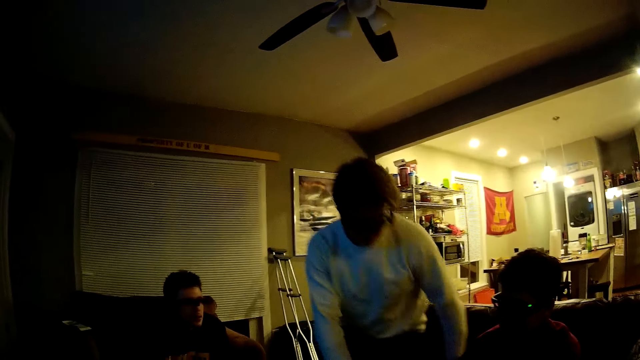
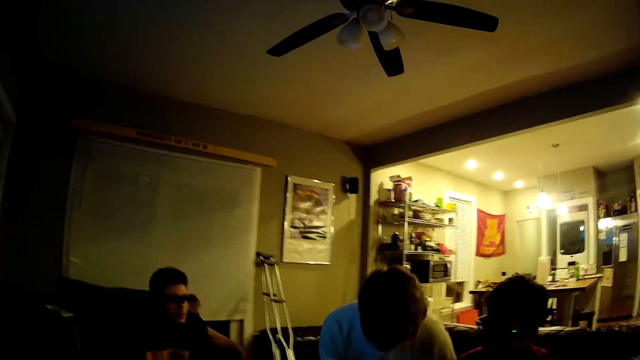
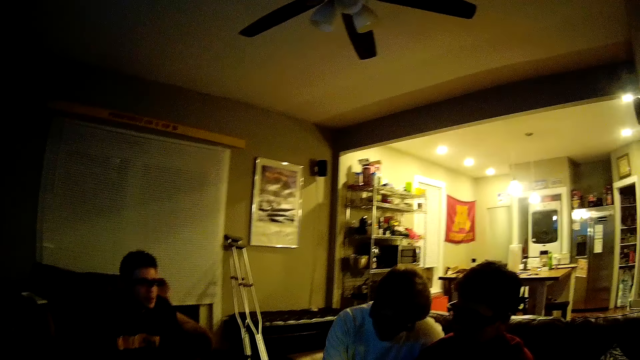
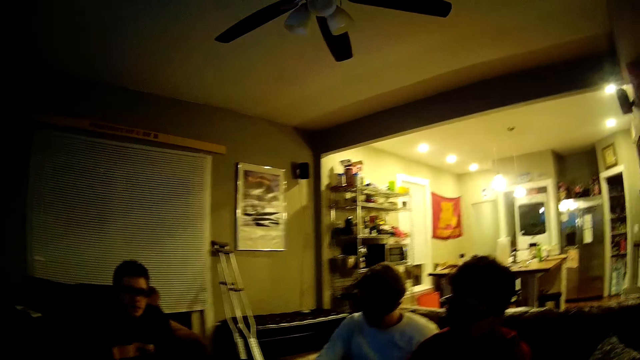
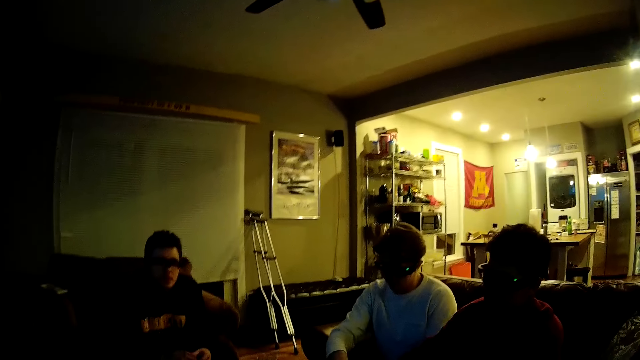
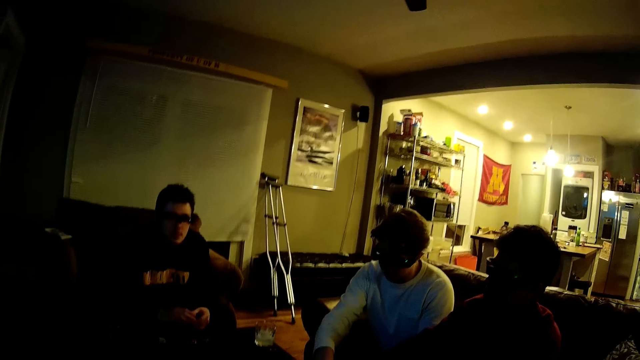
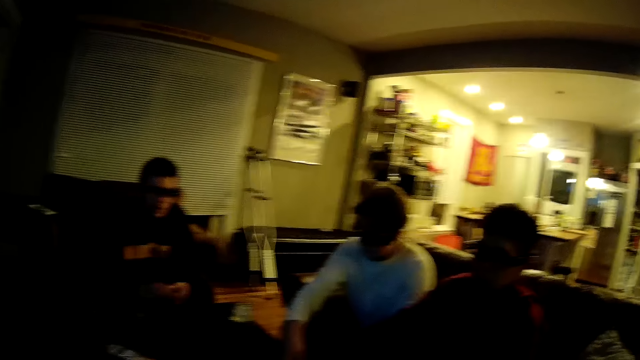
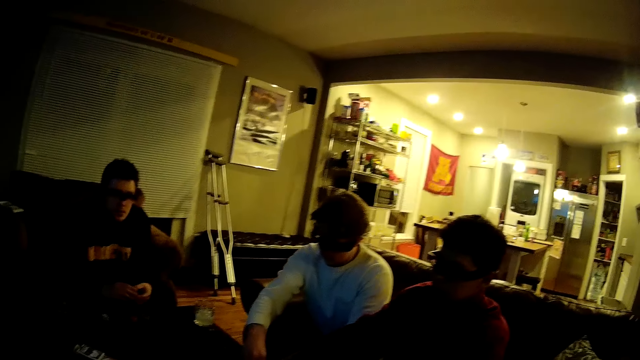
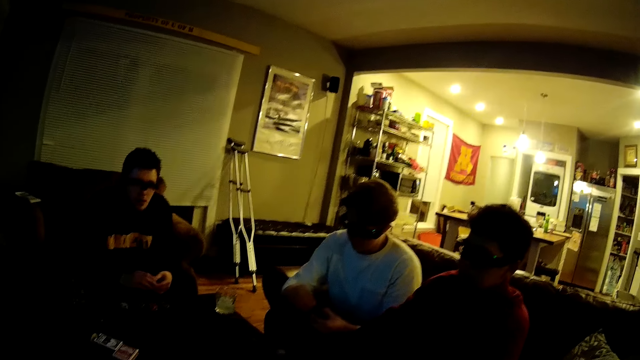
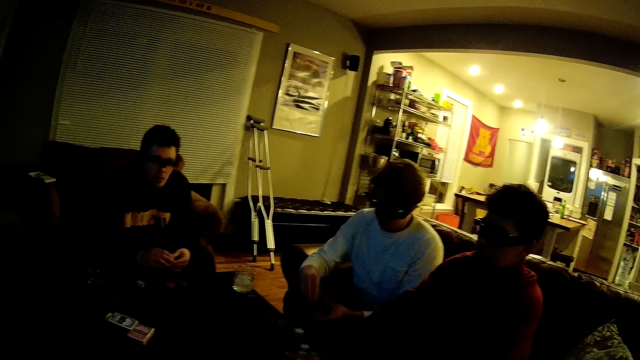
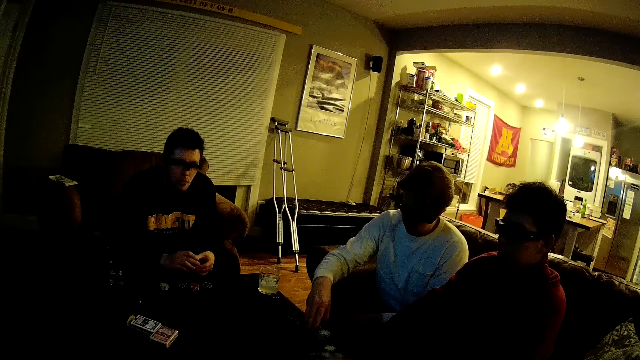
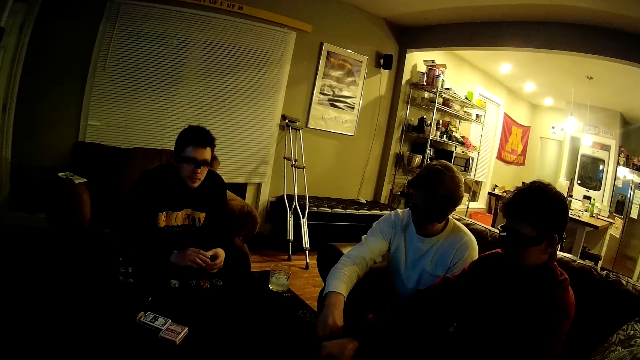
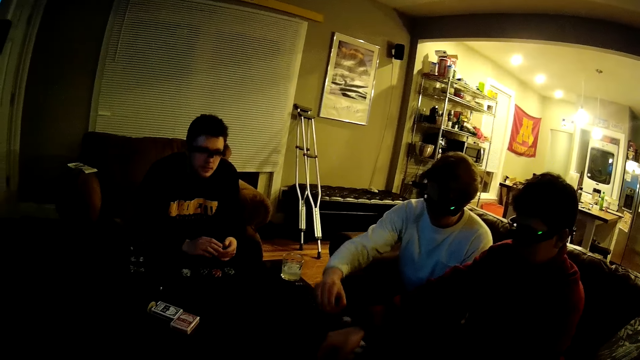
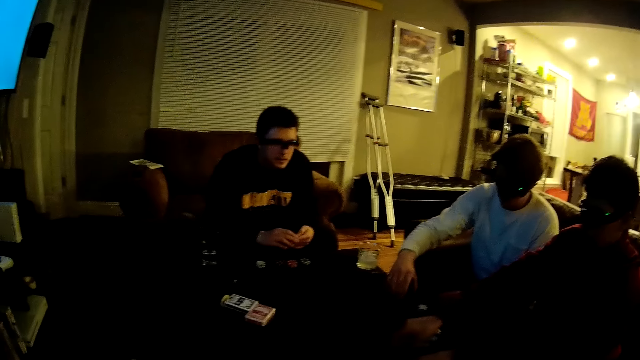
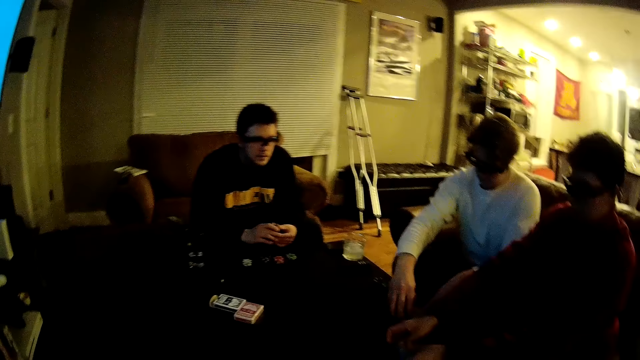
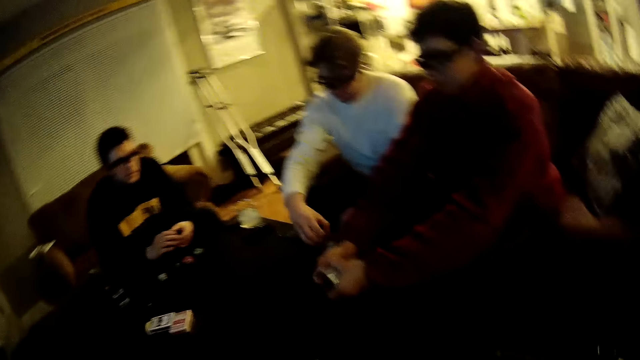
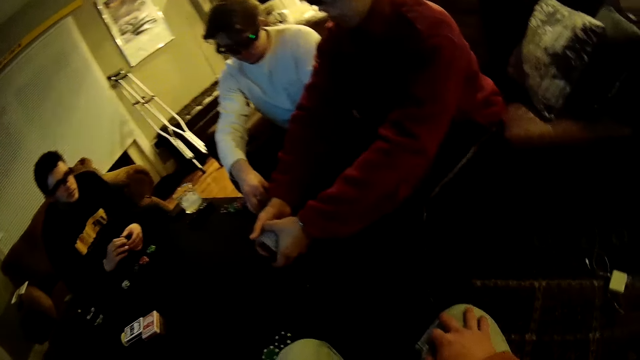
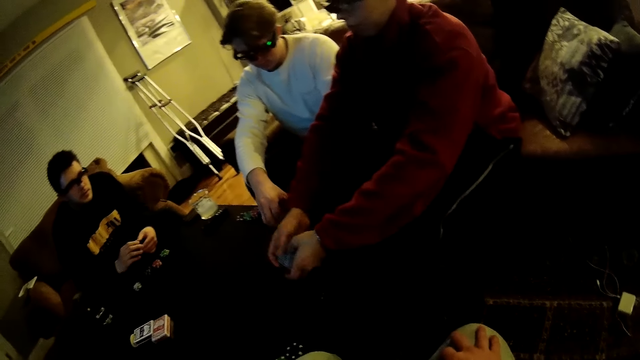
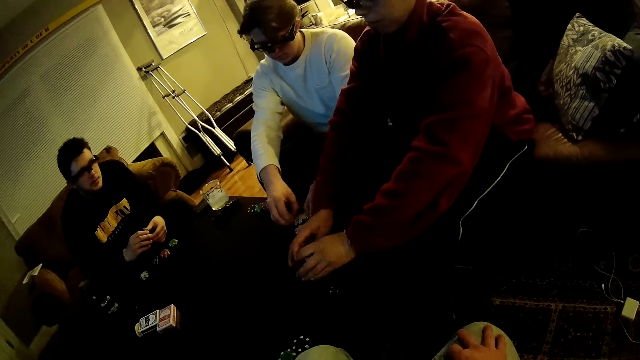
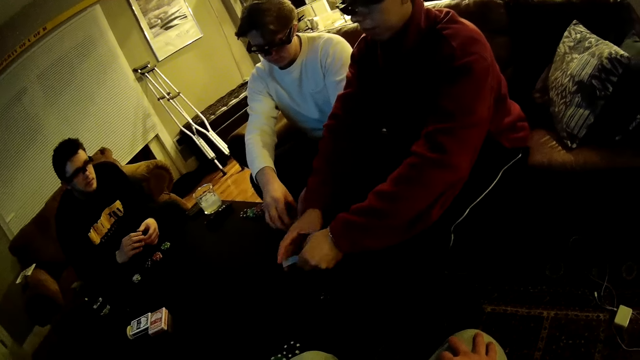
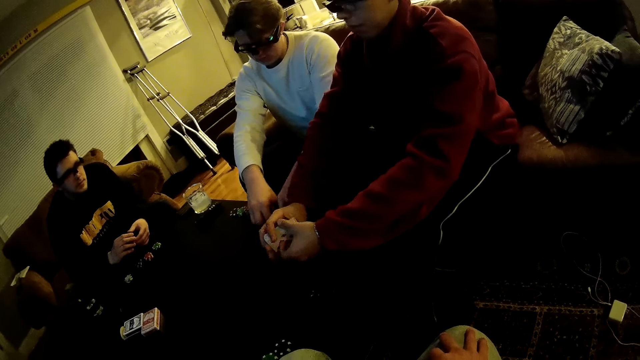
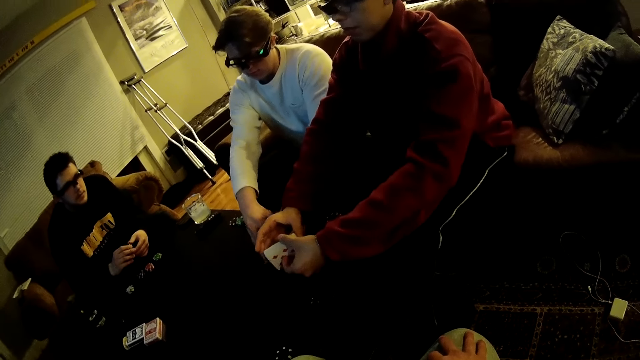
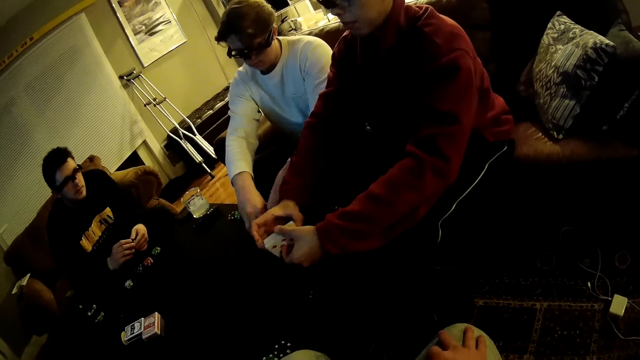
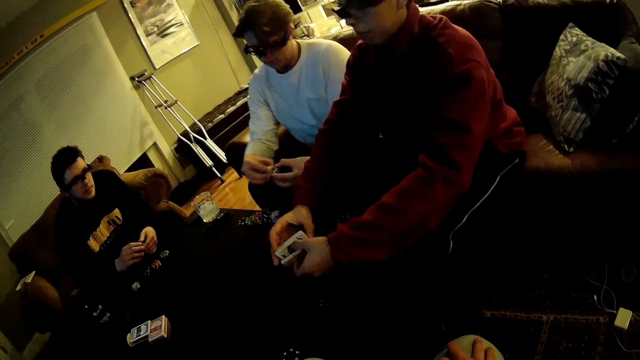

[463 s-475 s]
A man sits on the chair. The man places the chip in his right hand on the stack of poker chips on the table. Another man shuffles the cards on the table with both his hands.

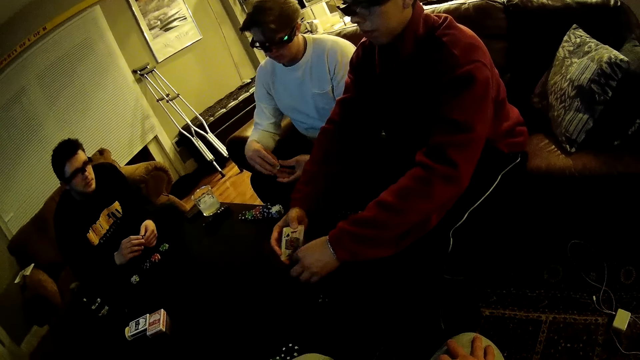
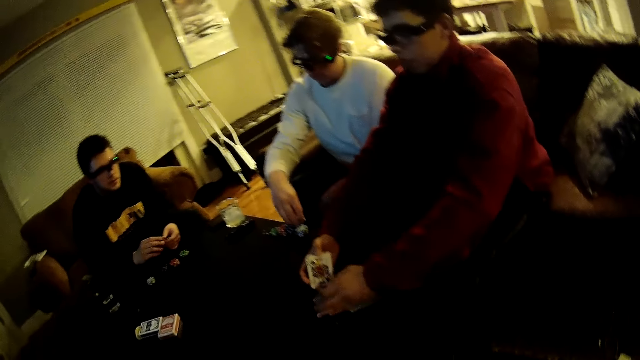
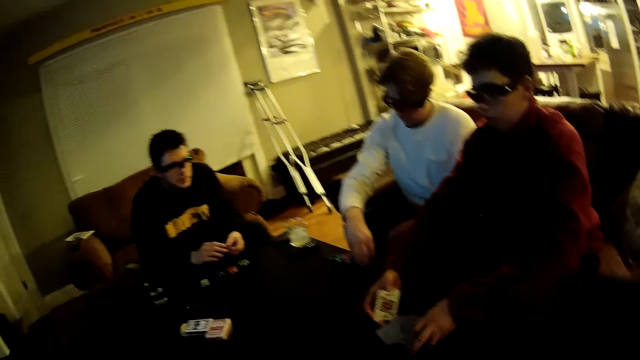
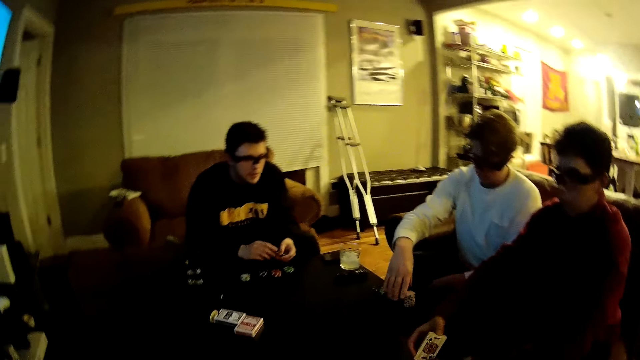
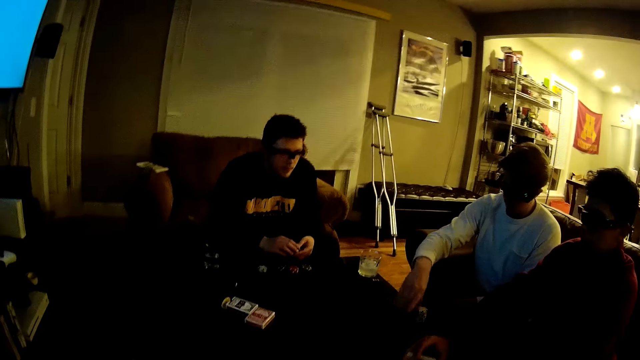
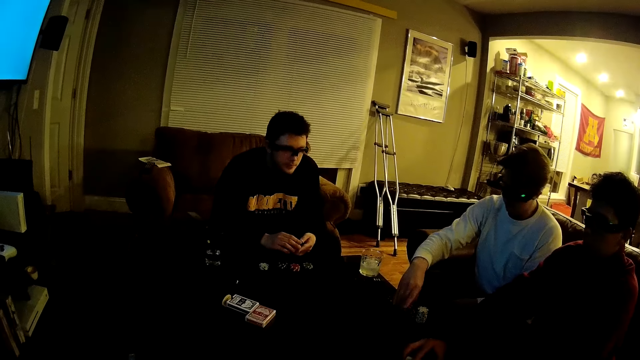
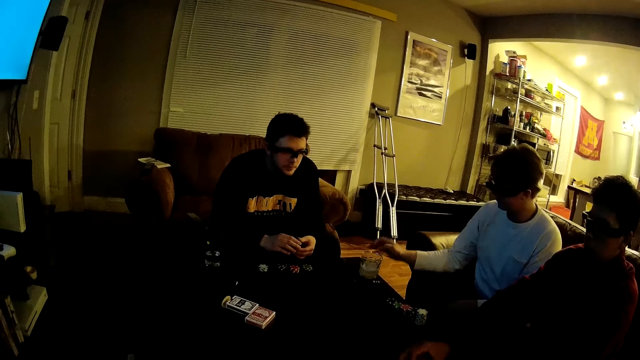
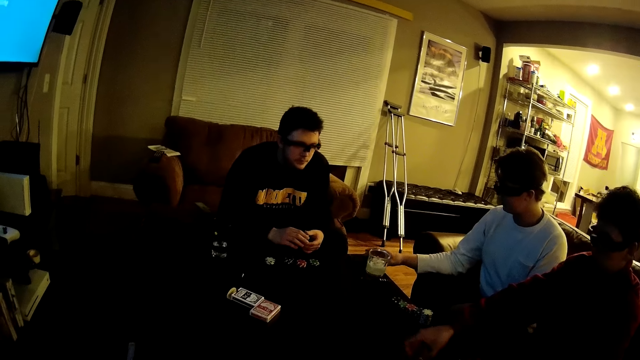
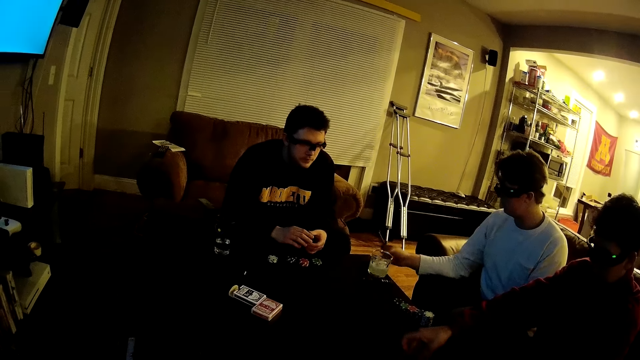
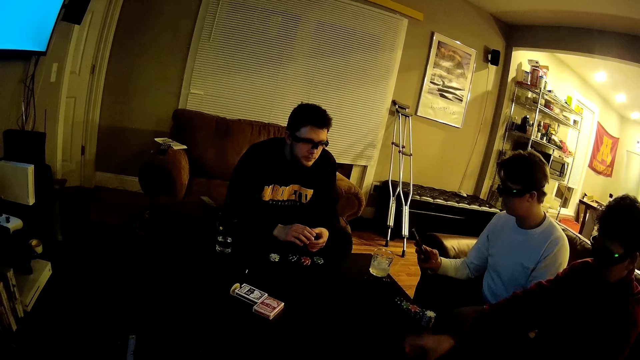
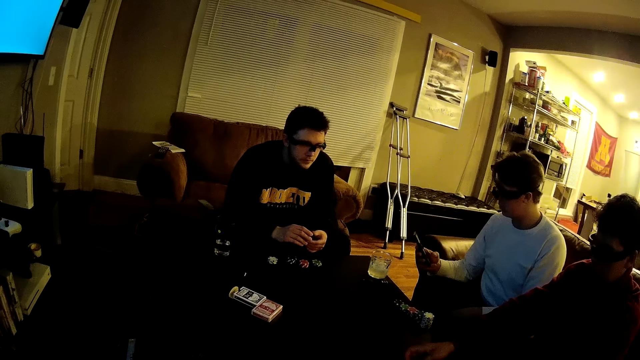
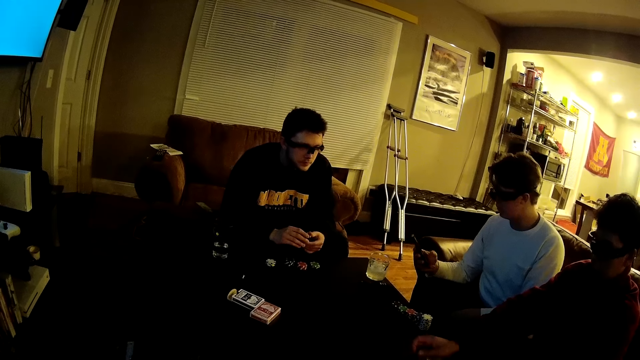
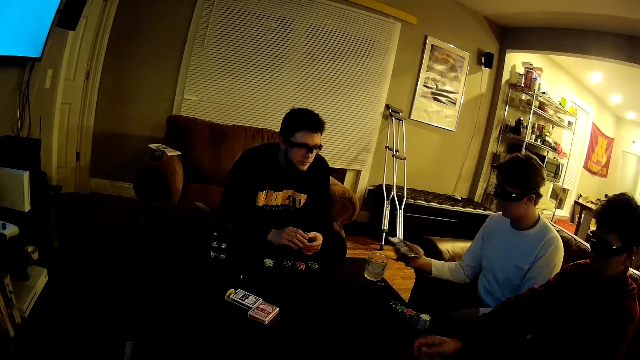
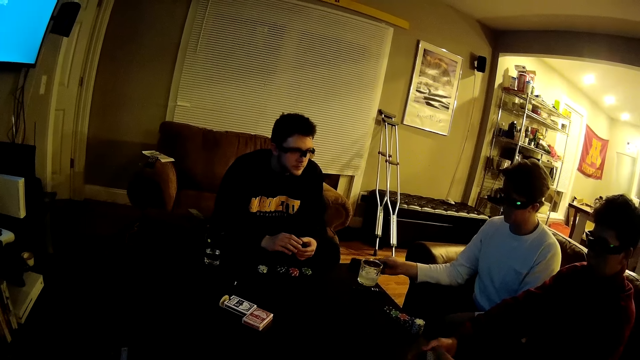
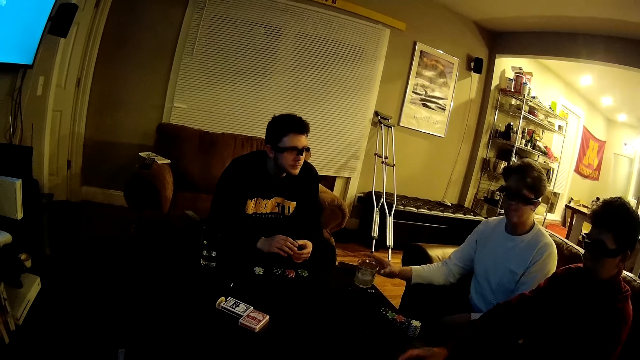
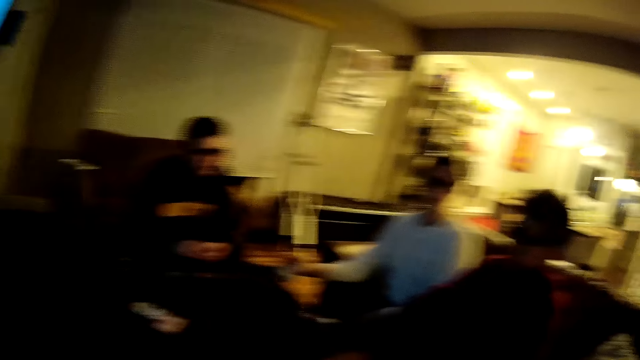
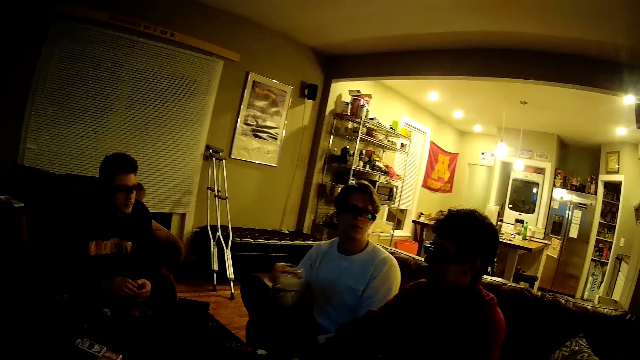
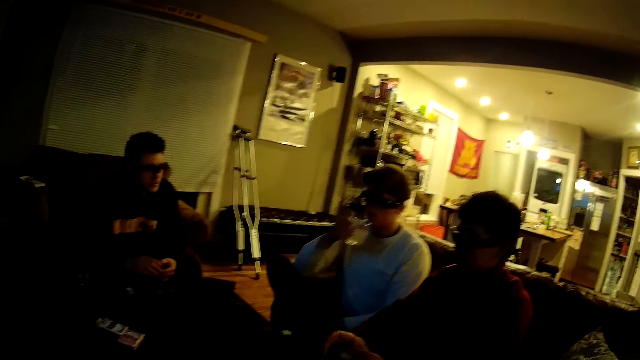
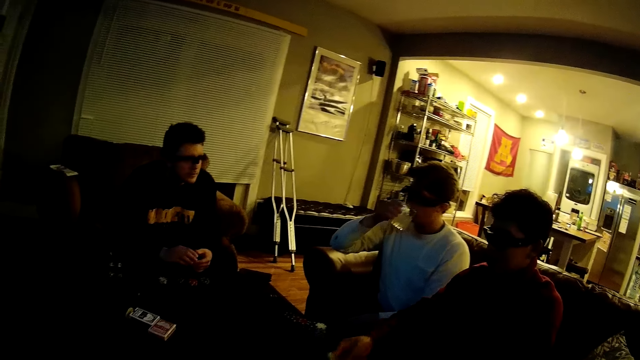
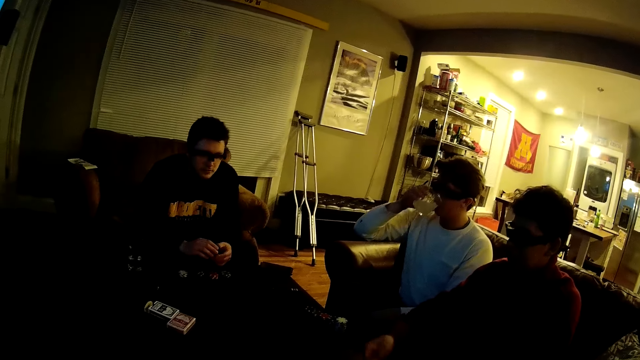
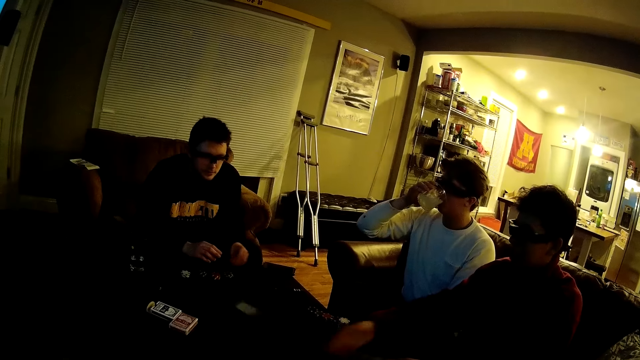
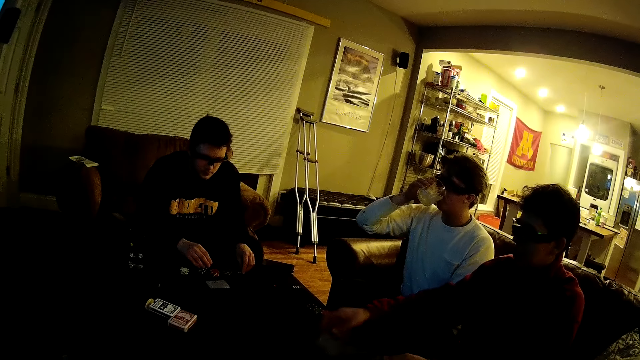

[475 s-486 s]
A man places a chip in his right hand on the stack of poker chips on the table. The man picks up a phone from the table with his right hand, places the phone in his right hand on the table, and picks up a glass cup from the table with his right hand. He drinks from the glass cup in his right hand. Another man tosses a card in his right hand to the table. He tosses a card again.
